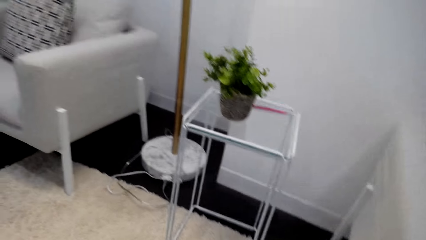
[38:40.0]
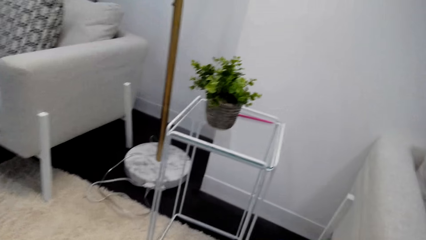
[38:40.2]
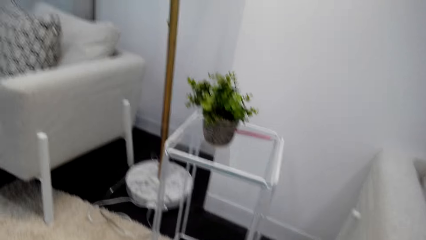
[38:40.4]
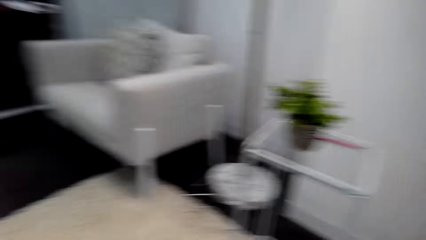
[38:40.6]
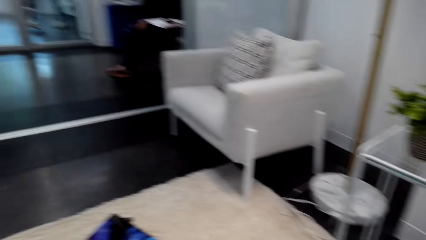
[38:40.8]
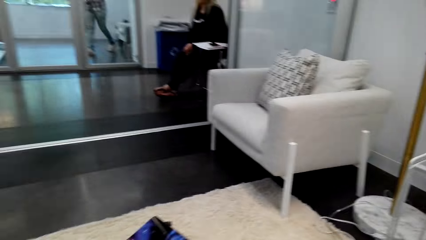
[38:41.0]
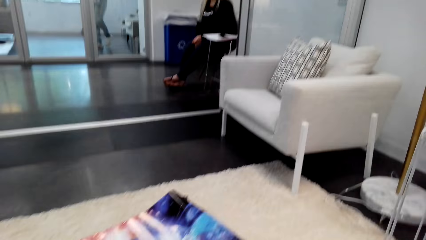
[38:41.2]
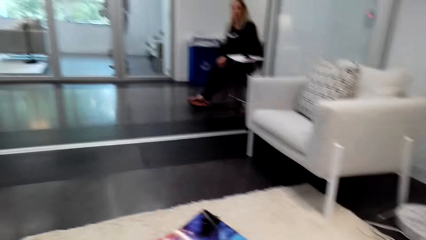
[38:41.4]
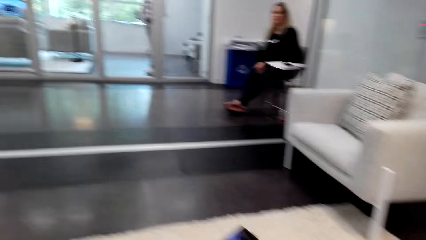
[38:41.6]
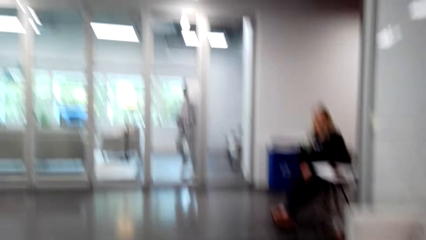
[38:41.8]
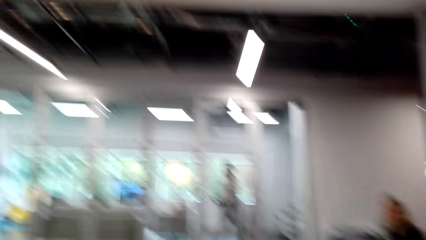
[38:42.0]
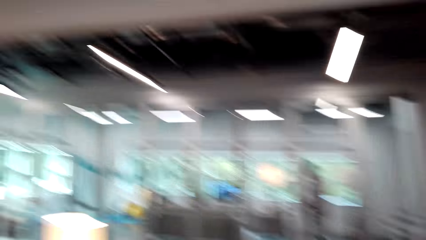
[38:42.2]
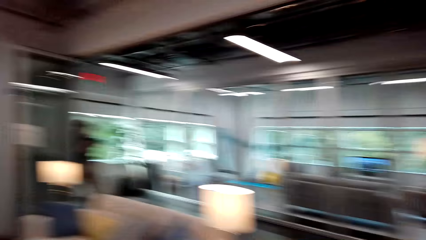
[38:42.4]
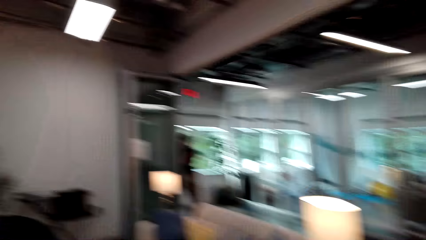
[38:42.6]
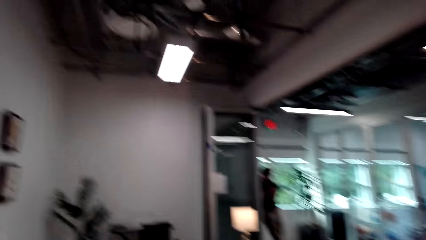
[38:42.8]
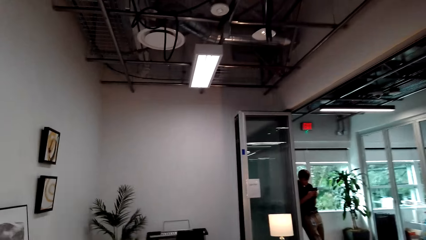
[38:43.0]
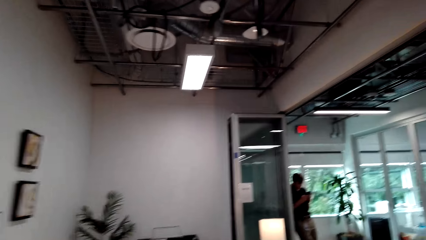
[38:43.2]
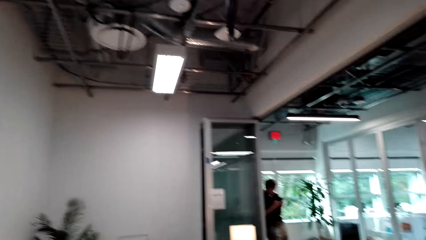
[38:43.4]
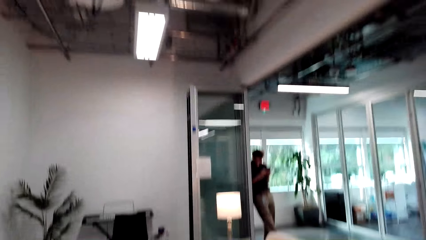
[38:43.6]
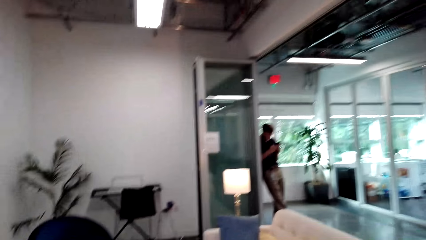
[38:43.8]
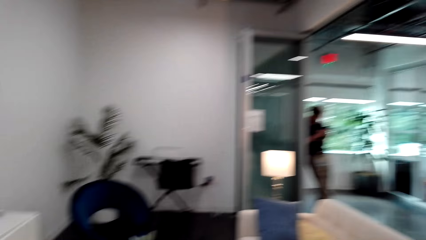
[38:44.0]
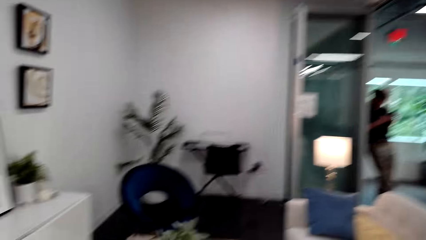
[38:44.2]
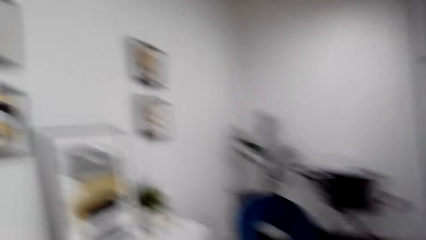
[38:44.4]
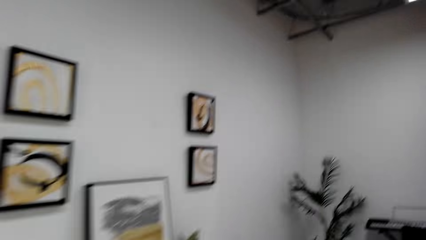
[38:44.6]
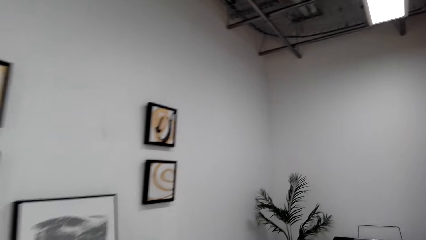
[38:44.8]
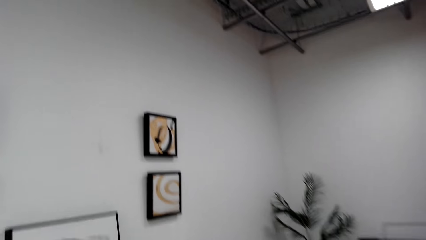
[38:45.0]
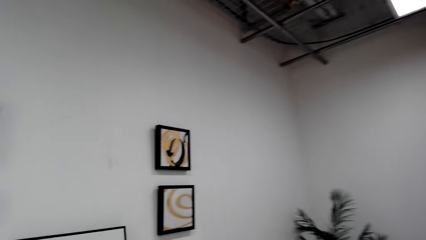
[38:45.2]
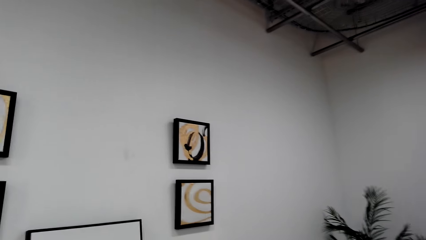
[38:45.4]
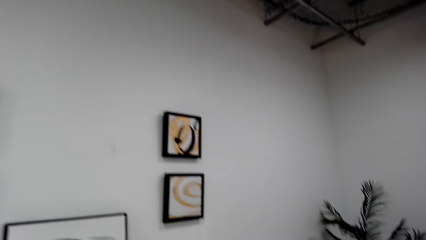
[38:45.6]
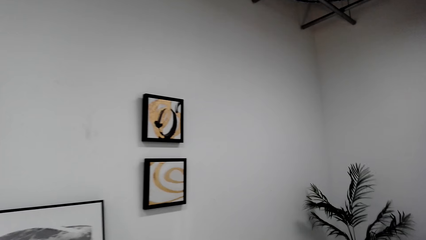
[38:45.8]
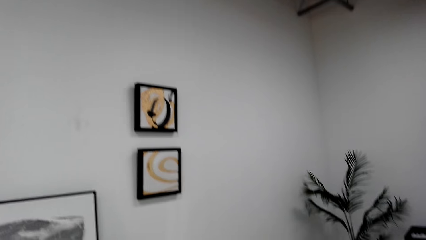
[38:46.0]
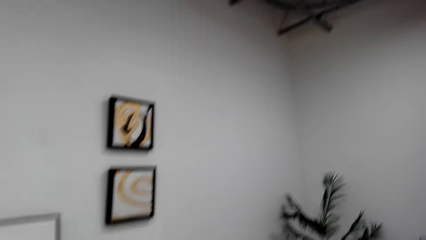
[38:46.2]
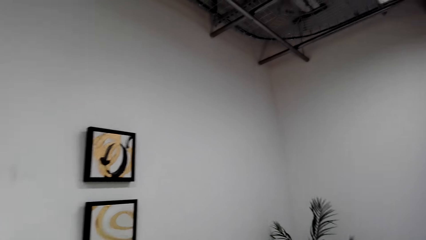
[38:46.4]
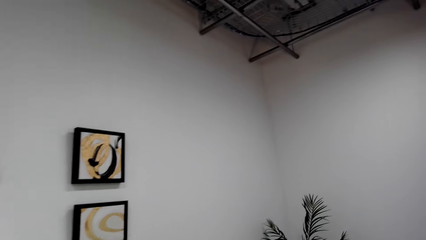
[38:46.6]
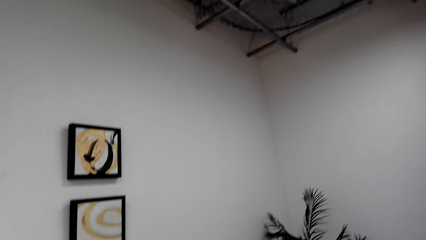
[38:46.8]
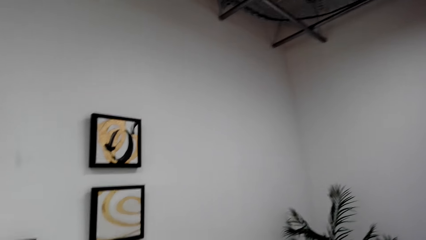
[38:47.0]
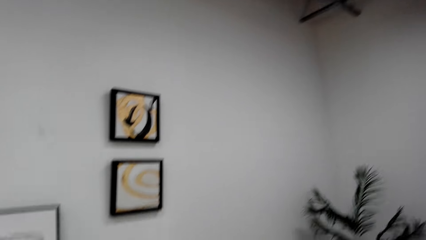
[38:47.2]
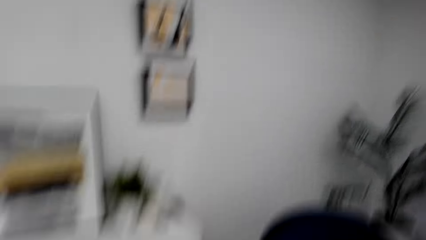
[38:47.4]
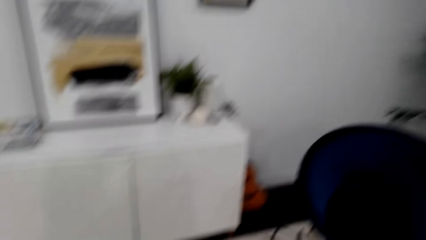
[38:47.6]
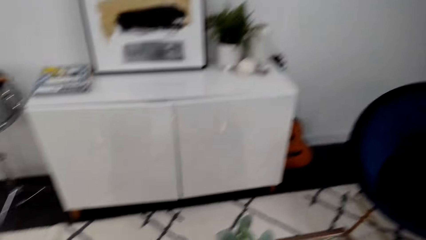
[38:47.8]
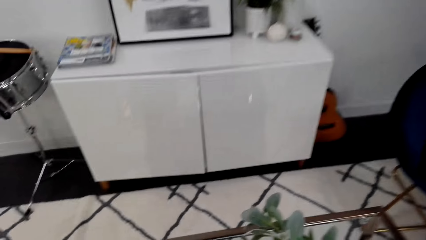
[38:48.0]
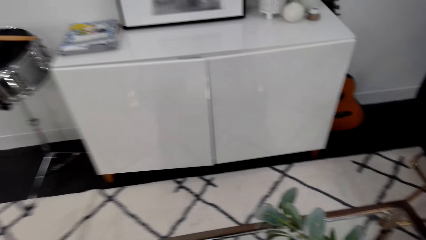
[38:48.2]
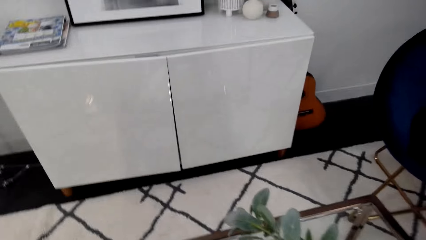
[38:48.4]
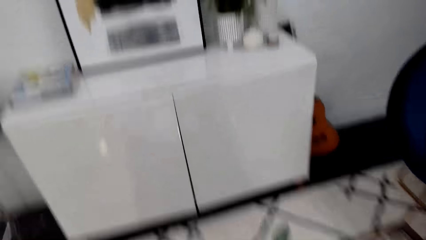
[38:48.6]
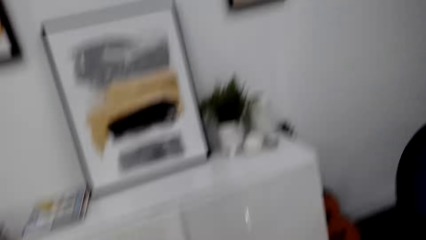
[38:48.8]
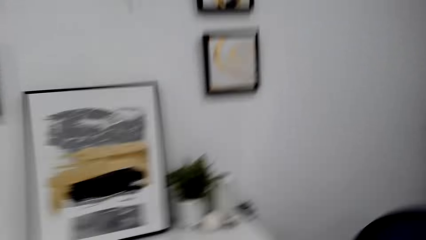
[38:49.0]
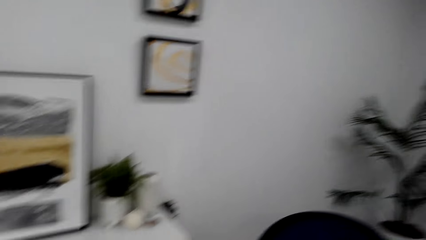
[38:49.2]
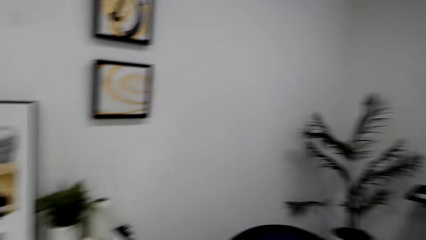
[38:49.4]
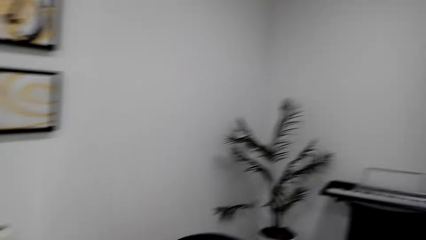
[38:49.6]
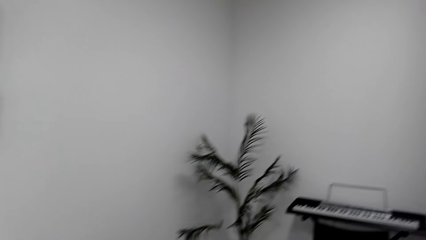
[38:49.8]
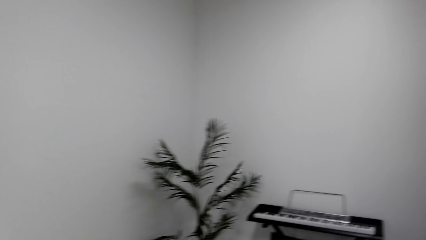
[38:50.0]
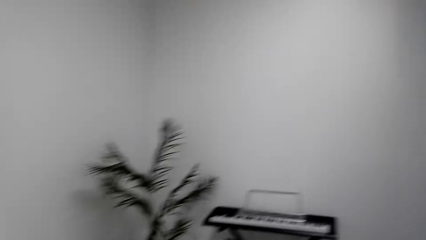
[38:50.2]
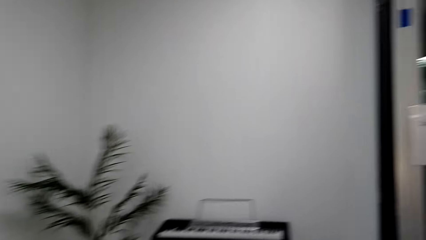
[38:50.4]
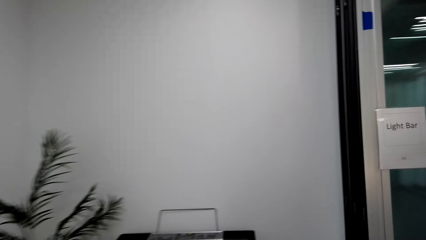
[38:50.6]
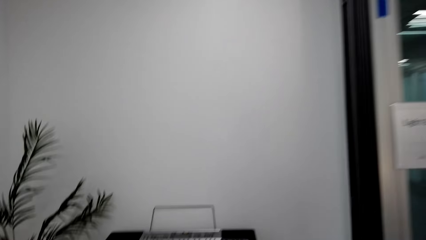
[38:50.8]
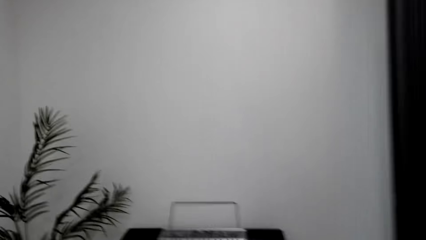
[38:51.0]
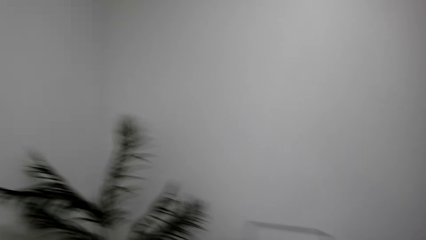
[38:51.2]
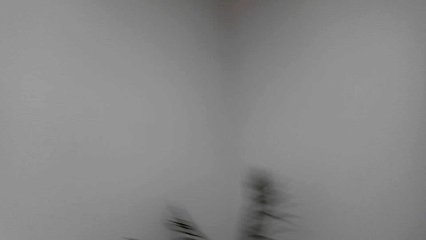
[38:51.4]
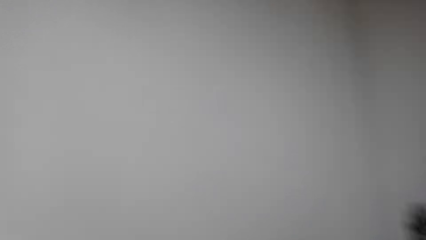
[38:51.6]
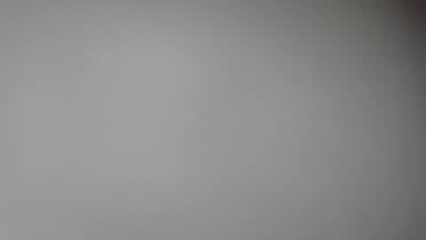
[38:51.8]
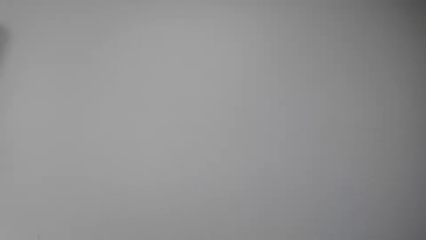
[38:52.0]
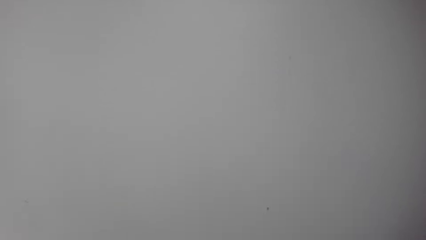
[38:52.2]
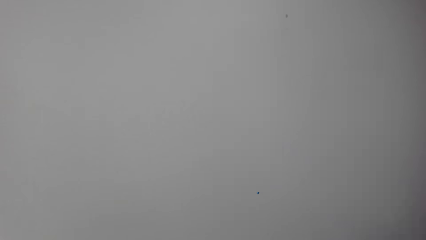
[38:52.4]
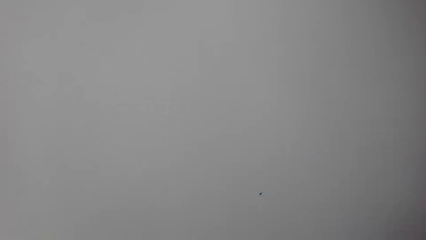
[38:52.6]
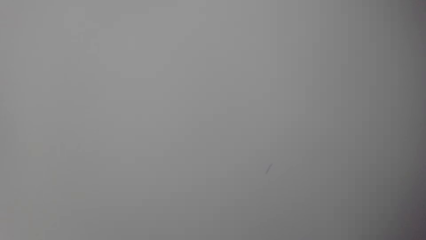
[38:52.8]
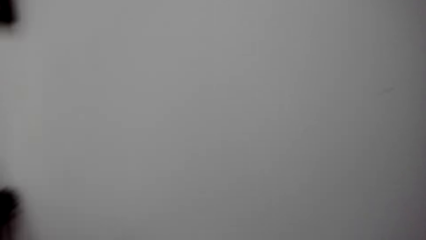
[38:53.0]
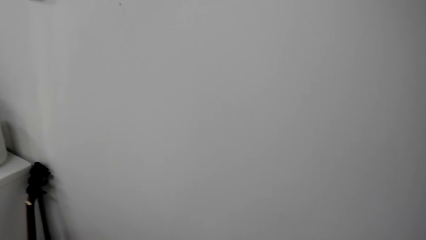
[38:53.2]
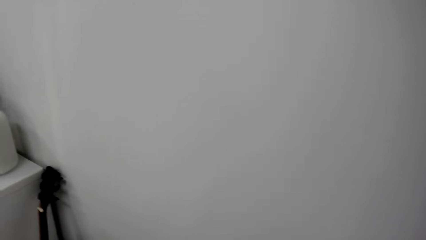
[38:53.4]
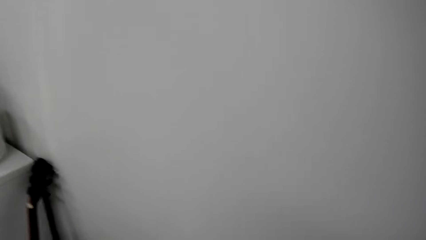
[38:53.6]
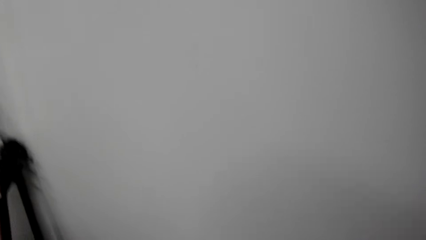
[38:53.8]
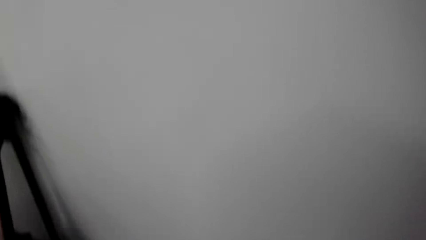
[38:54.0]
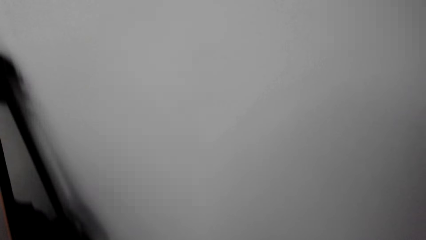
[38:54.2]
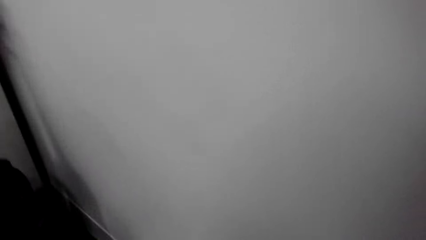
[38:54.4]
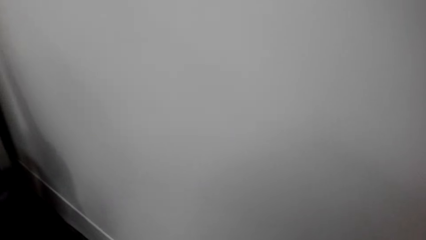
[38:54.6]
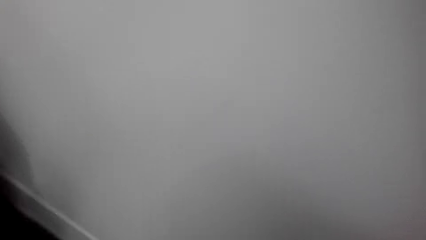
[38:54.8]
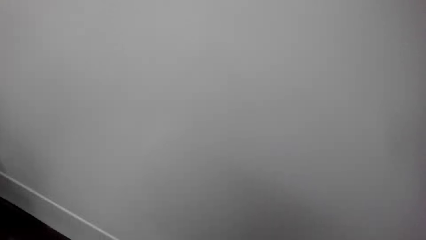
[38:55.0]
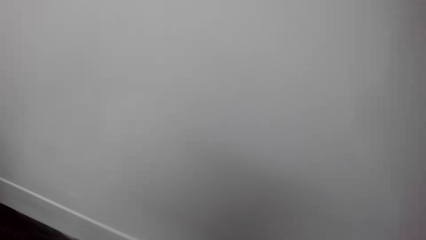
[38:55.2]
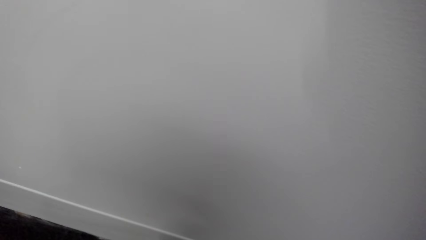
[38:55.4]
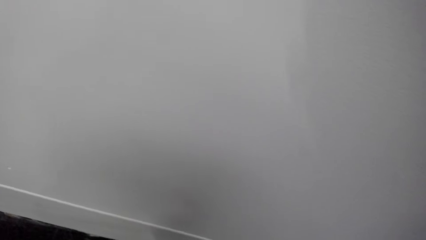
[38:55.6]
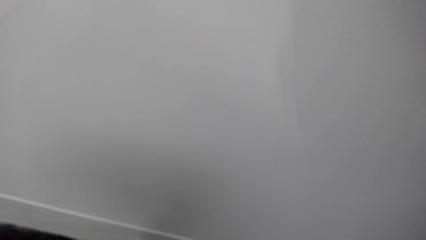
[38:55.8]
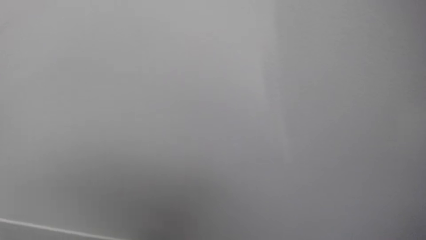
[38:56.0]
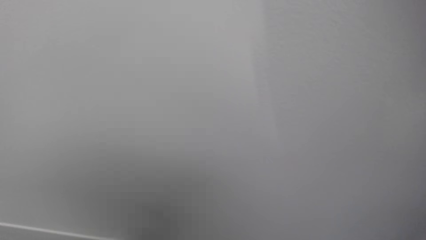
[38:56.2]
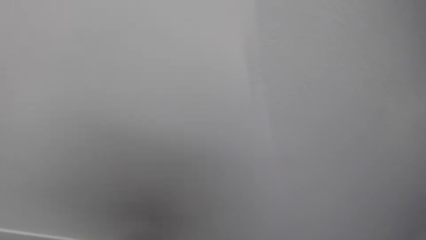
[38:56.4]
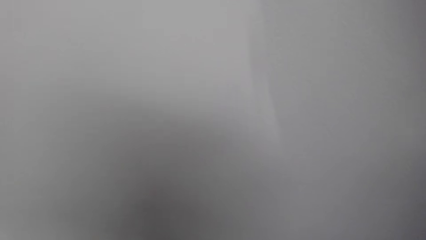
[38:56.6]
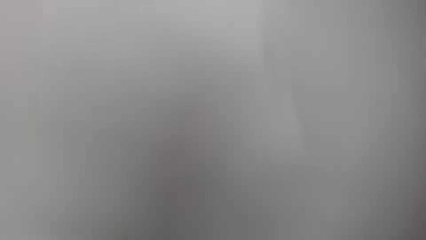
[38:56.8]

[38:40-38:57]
A man walks in the room. The camera wearer walks in the room. They move close to the wall. They look around.
